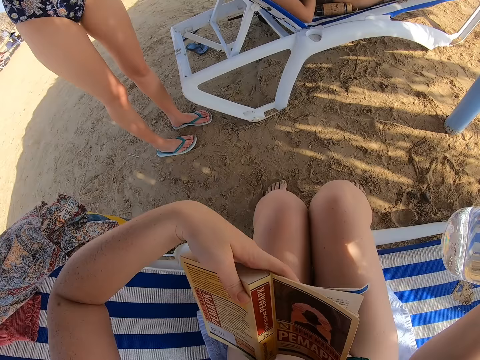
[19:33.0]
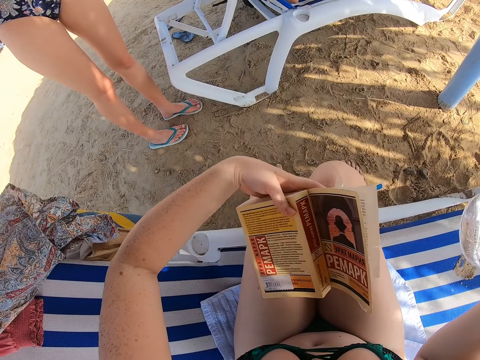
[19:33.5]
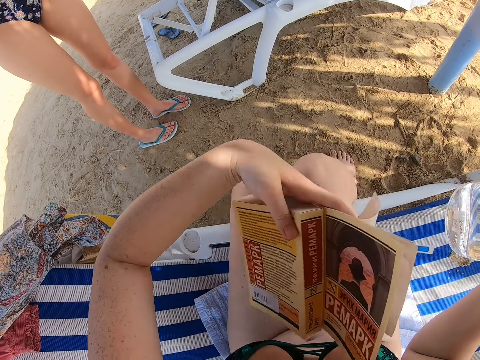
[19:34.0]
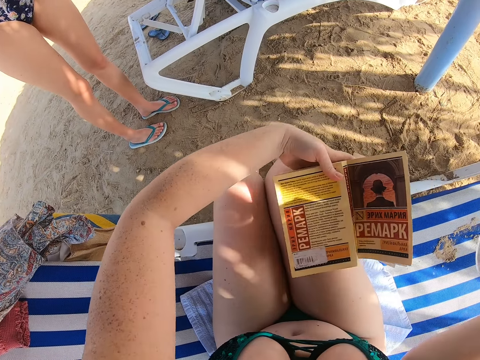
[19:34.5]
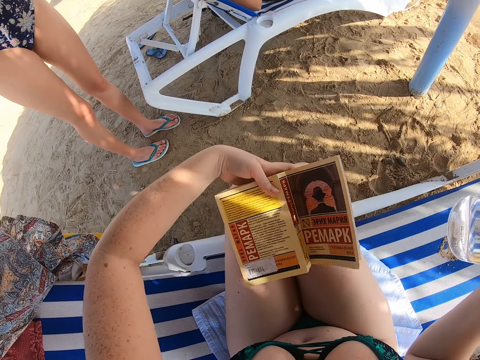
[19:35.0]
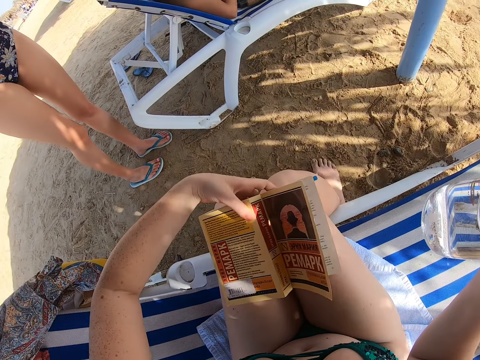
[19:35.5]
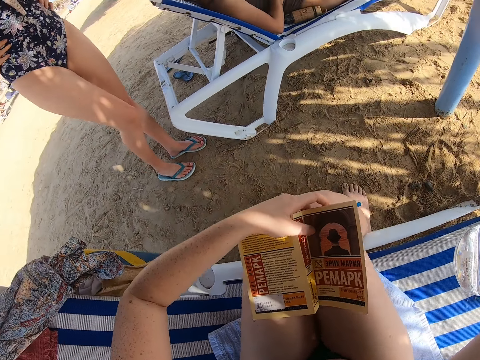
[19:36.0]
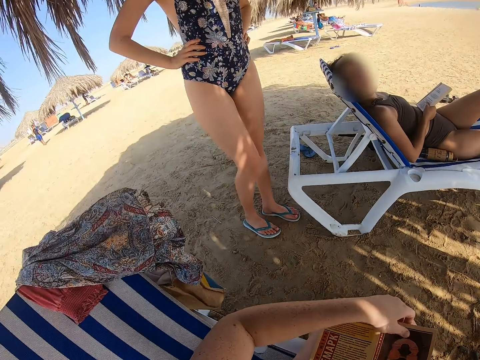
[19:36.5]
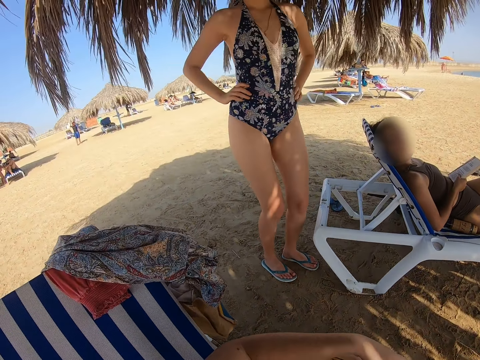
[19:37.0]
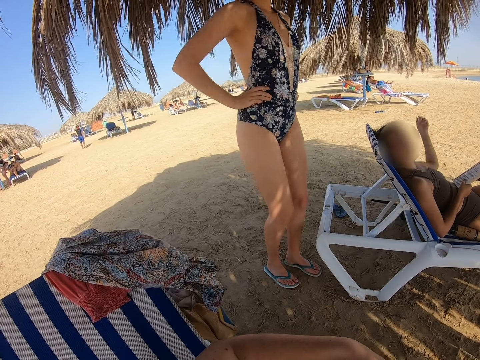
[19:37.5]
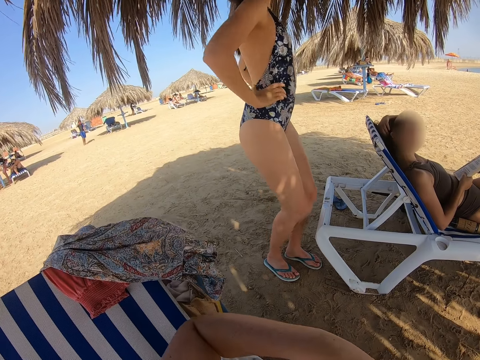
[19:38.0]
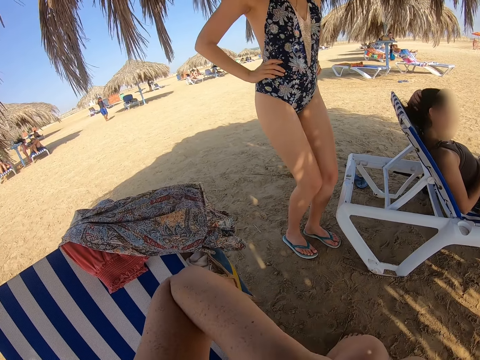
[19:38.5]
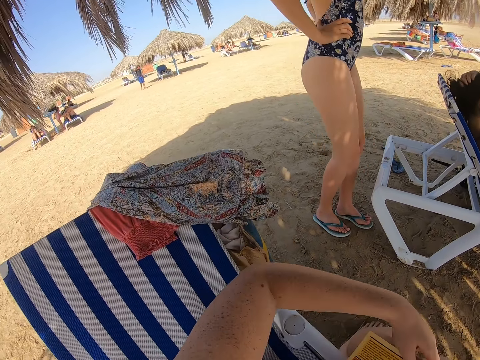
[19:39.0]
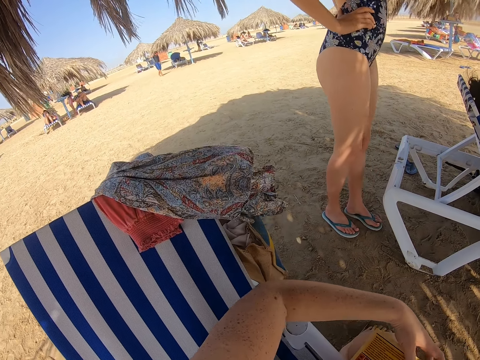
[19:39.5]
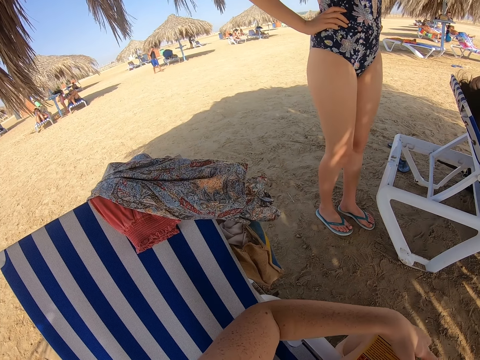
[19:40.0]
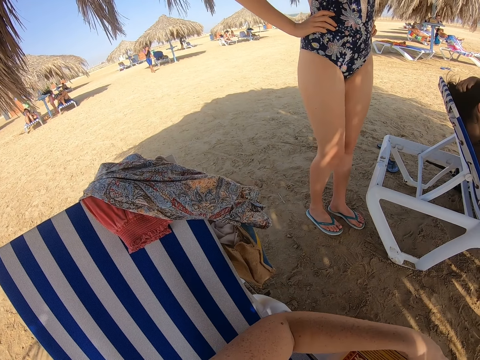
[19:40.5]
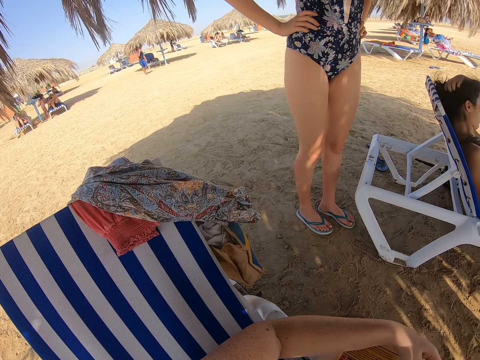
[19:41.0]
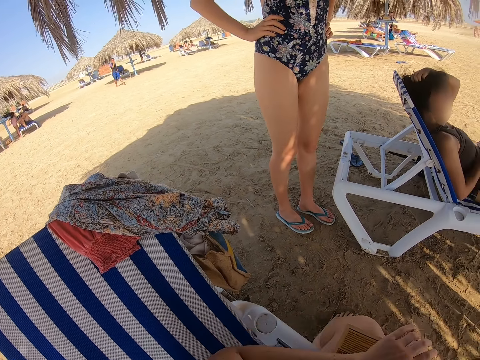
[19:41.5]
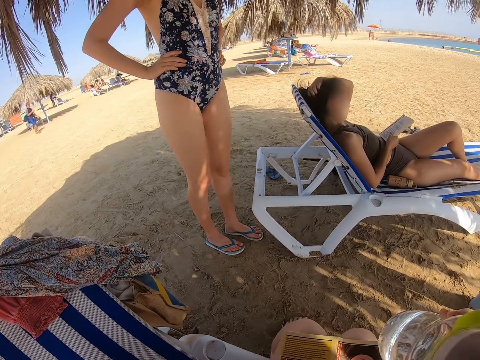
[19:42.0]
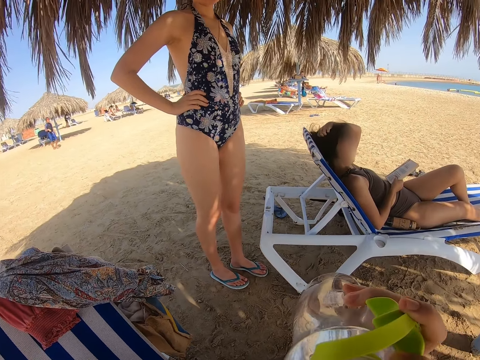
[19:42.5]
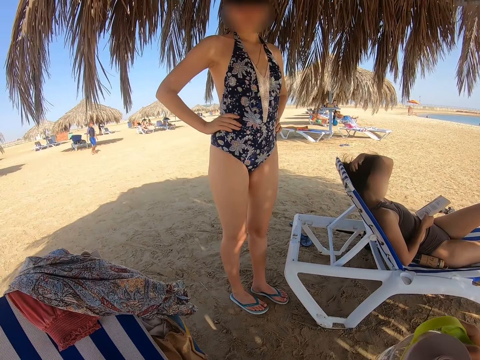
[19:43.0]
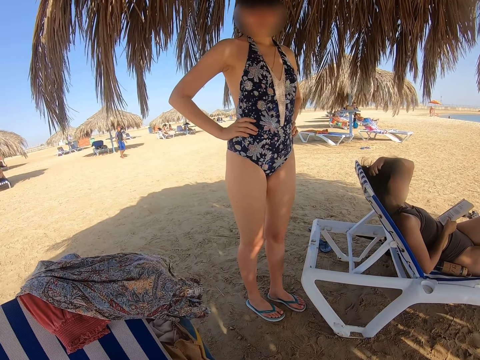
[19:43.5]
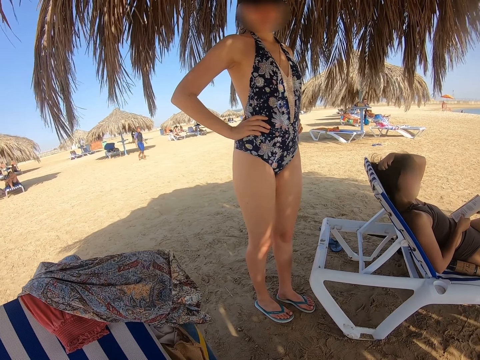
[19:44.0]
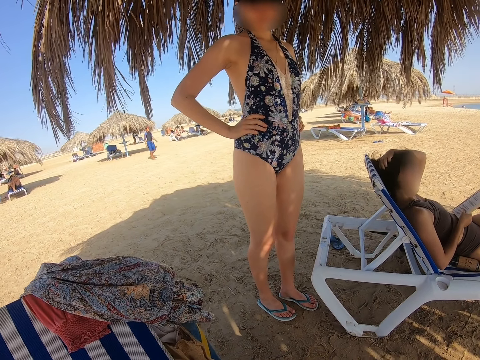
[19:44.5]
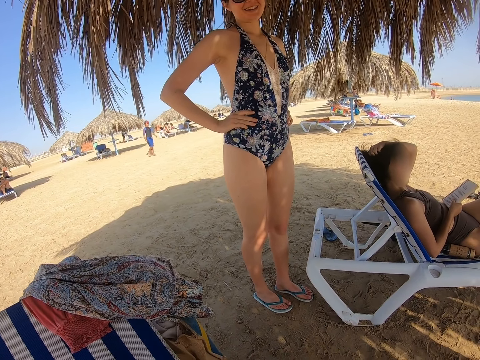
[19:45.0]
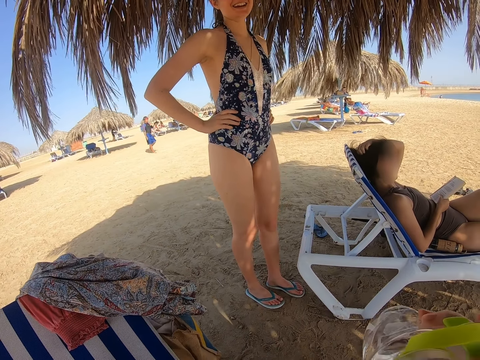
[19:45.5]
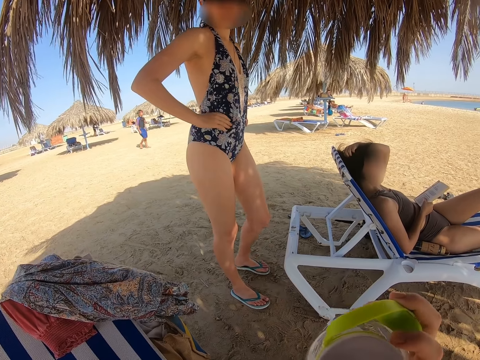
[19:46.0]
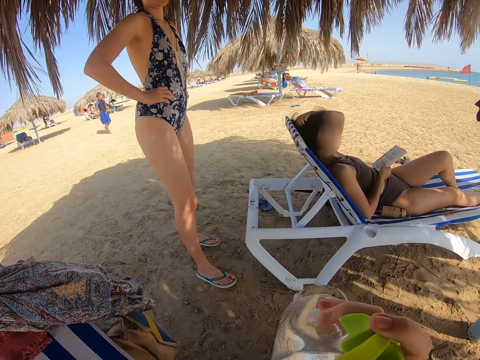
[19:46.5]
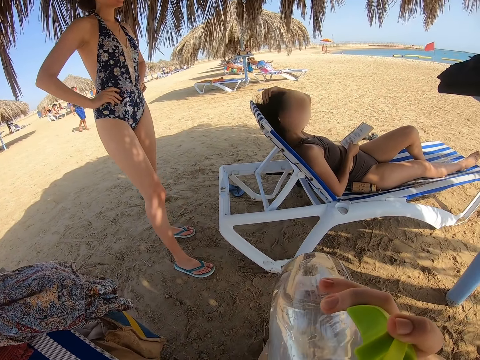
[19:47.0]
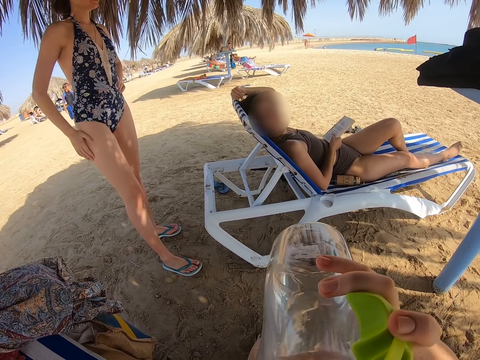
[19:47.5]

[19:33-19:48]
The camera wearer puts the book on the laps with the left hand. A lady shakes her waist. The camera wearer turns around towards the lady. Another lady scratches the hair. The camera wearer interacts with the first lady. They drink water from the water bottle. The first lady moves the legs.

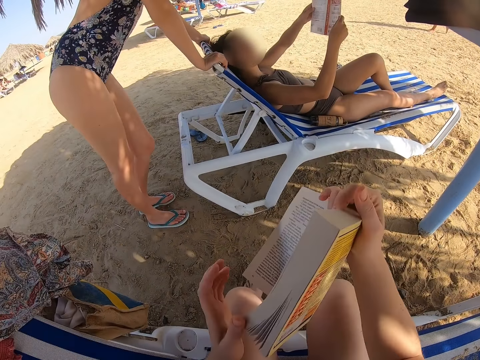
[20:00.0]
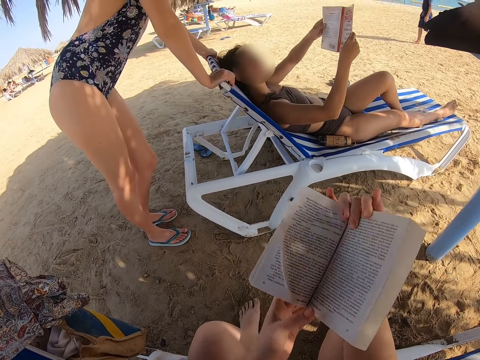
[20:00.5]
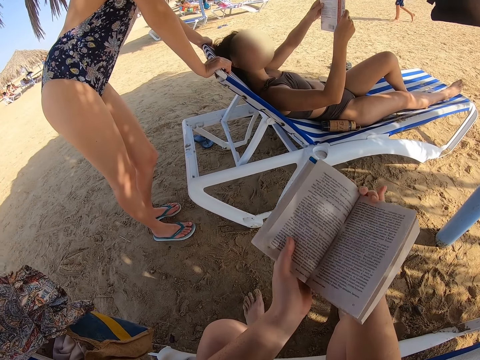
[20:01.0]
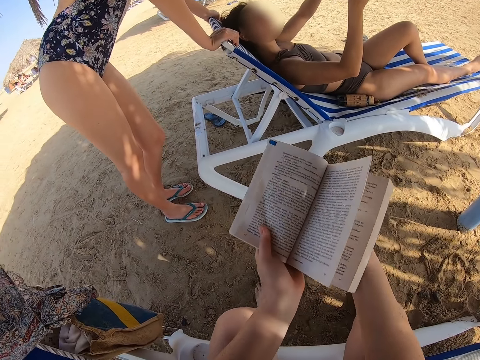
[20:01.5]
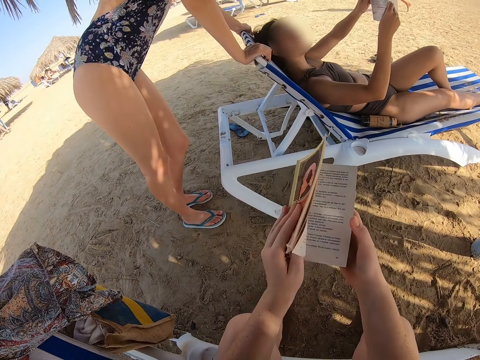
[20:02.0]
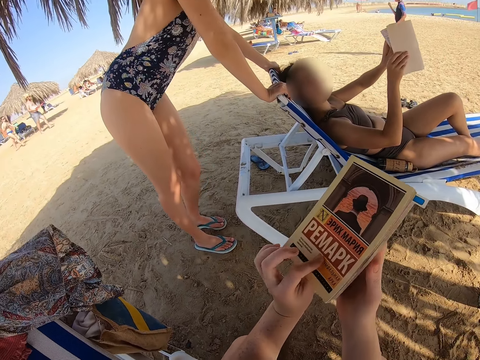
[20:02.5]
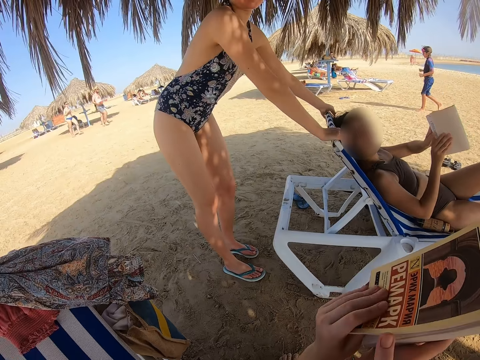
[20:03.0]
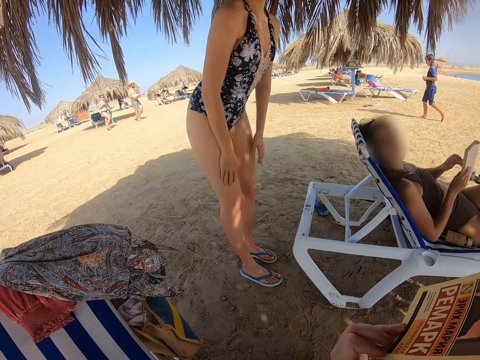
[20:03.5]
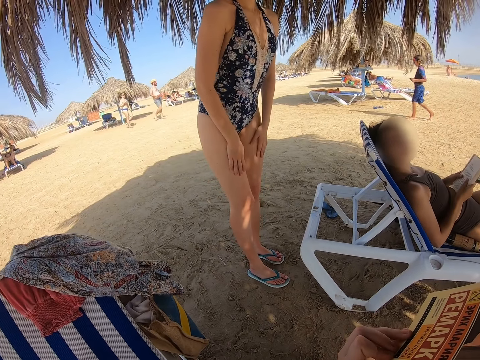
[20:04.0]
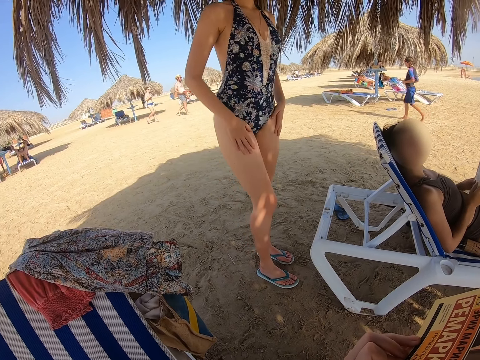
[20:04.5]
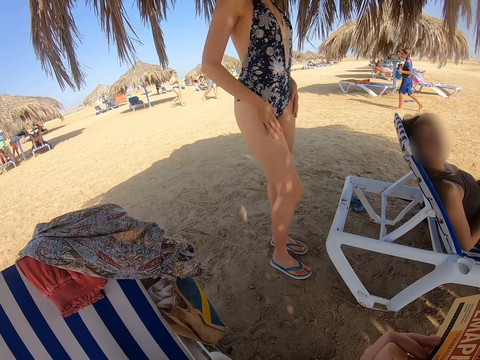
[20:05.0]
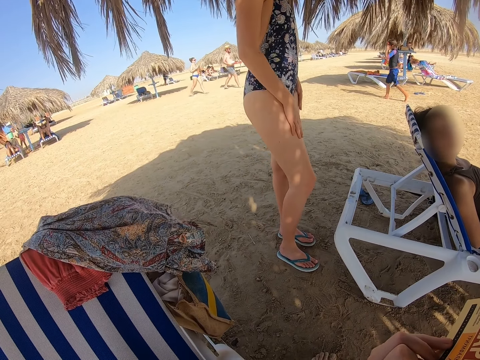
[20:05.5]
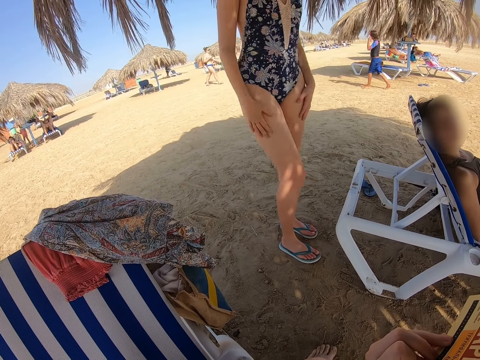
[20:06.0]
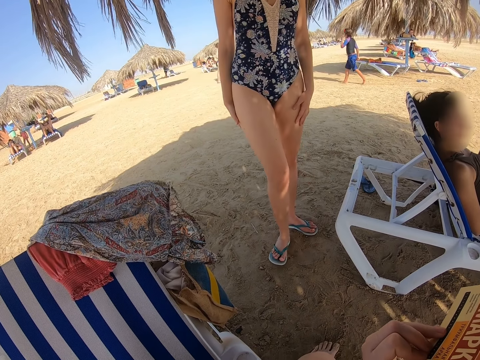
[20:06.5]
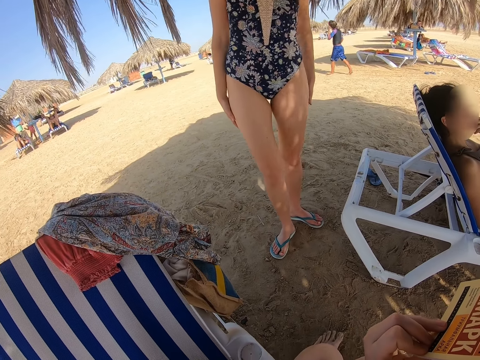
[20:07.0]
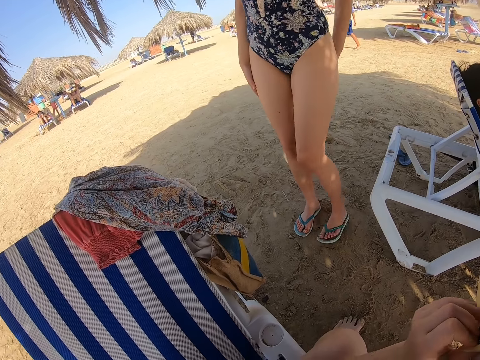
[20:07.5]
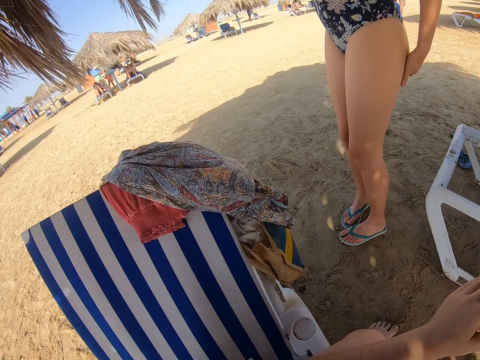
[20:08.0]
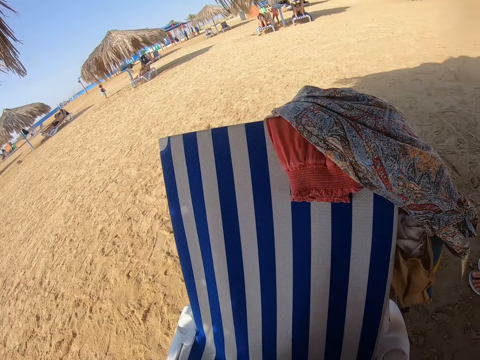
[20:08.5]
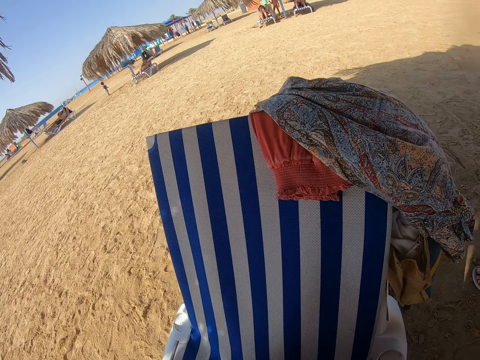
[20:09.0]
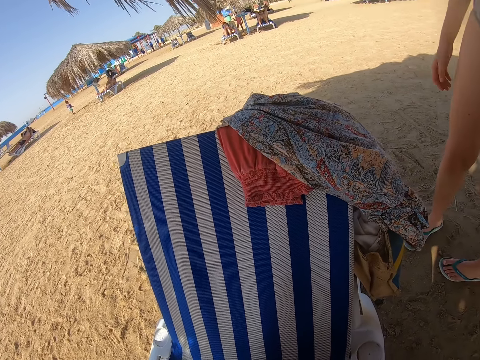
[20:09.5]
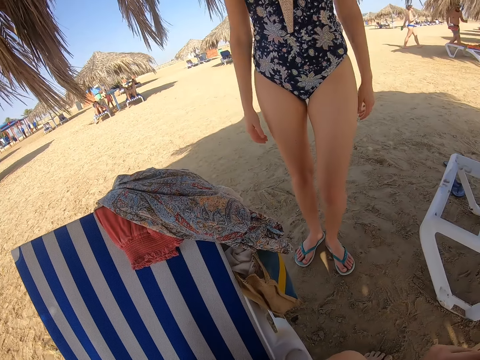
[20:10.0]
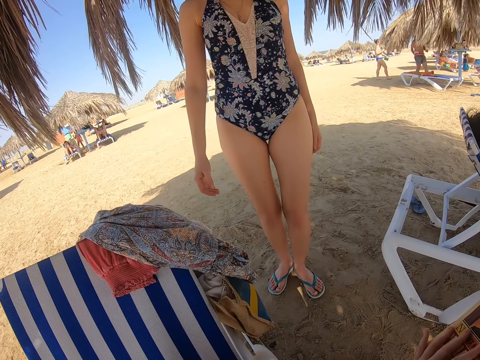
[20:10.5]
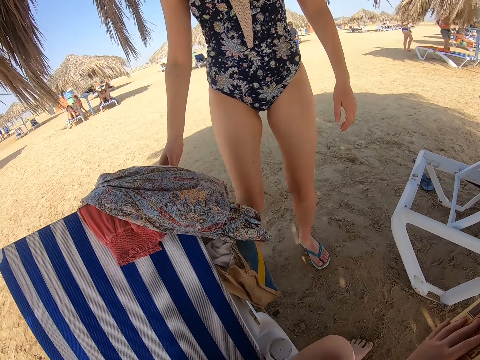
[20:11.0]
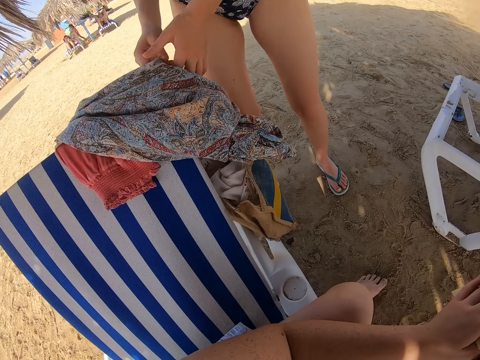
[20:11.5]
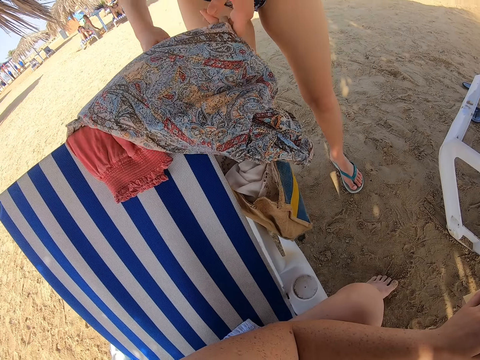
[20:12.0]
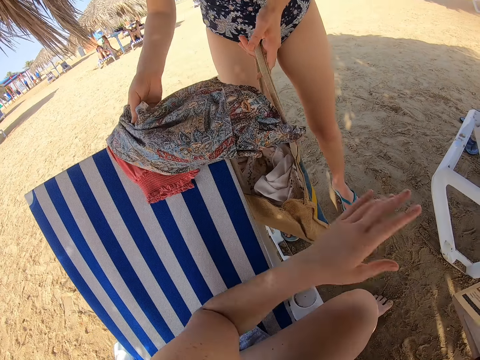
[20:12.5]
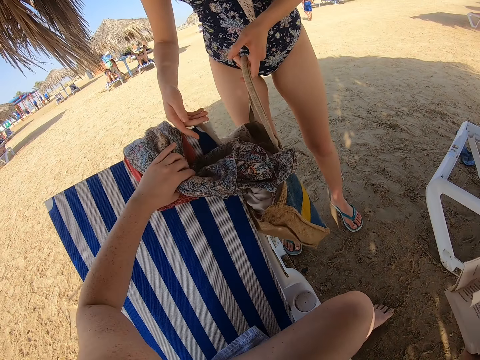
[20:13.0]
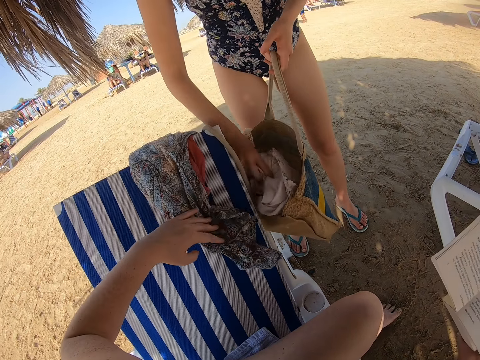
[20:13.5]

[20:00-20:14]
The camera wearer picks the book from the lap with the right hand. They flip the book, hold the book with both hands, and show the book to a lady. The lady wipes the laps with both hands. The camera wearer looks towards the lady. The lady walks towards the bag, picks the bag, picks cloth with both hands, and moves a garment. The camera wearer holds the garment. The lady picks a dress from the hand bag with the right hand.
